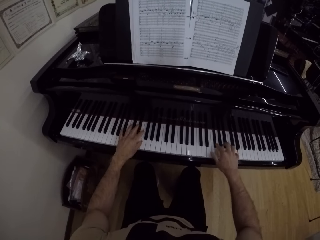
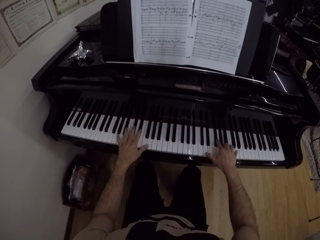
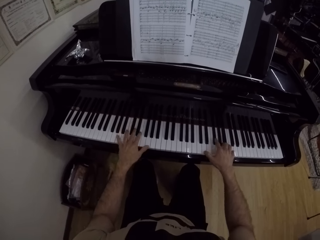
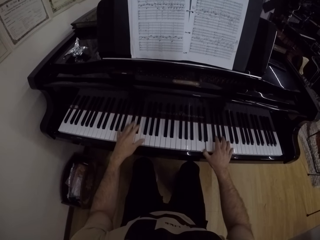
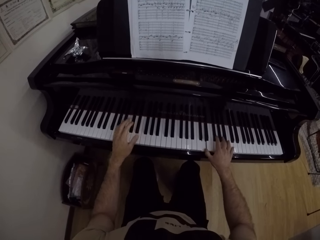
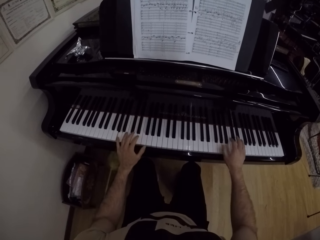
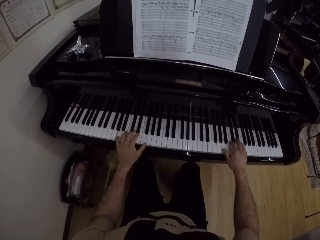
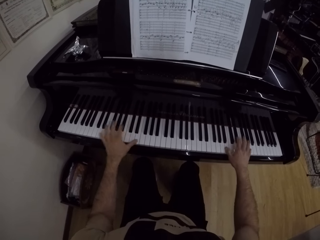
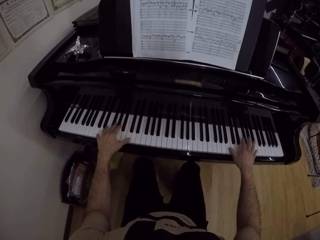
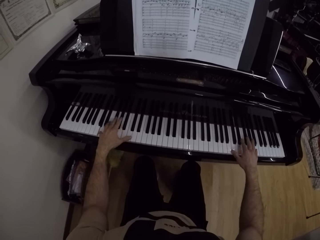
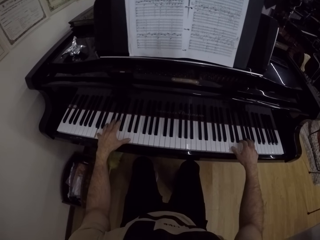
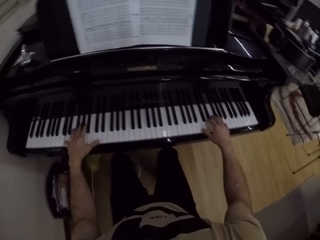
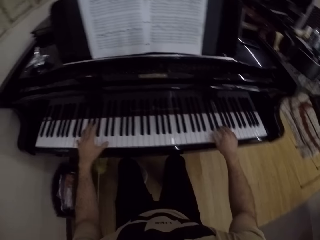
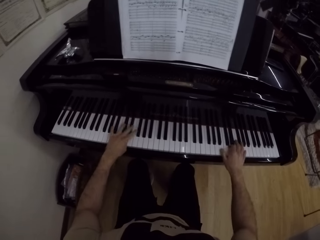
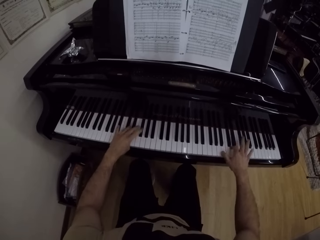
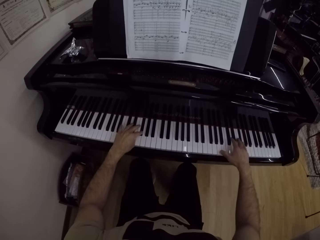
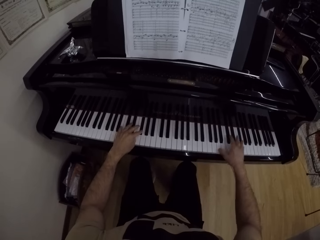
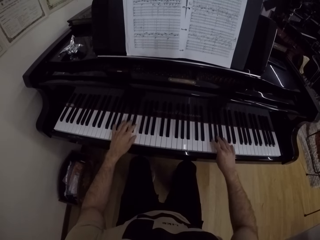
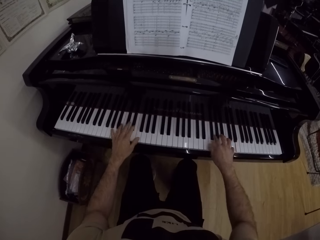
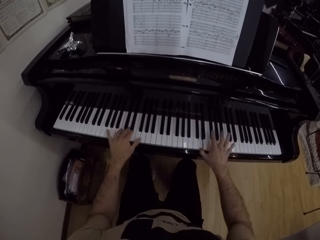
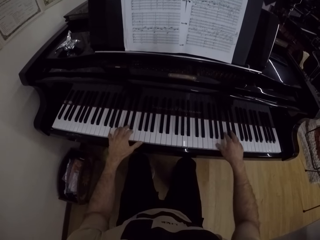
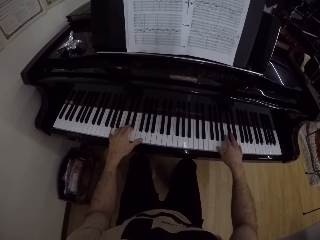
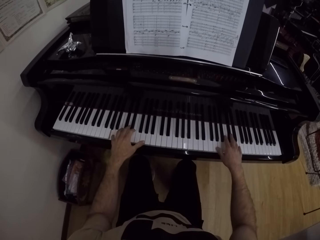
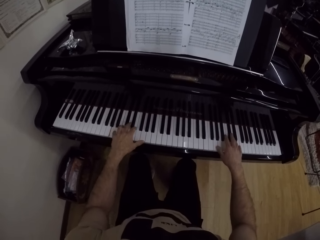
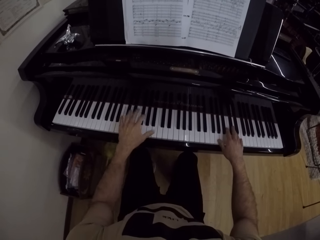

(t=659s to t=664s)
The camera wearer plays the piano with both hands.

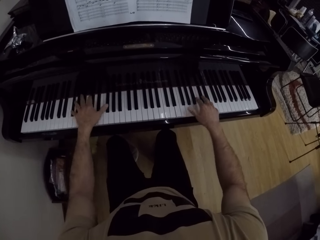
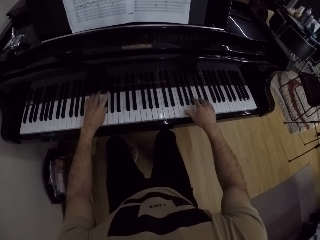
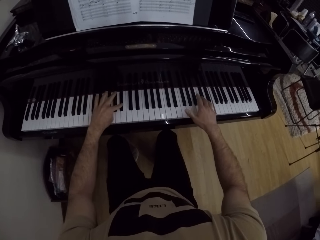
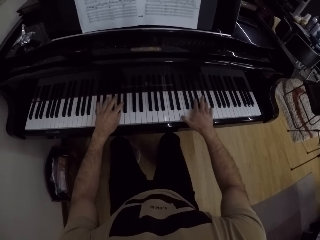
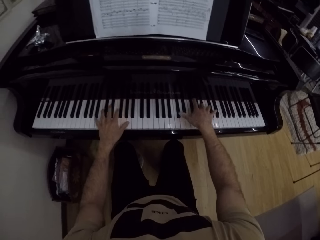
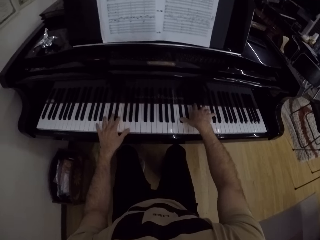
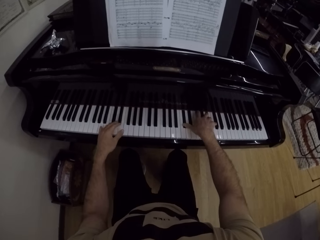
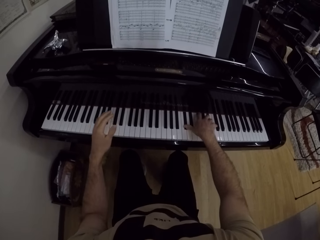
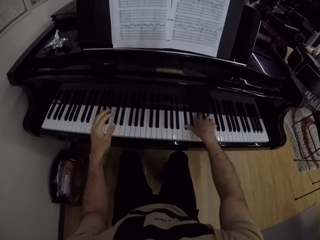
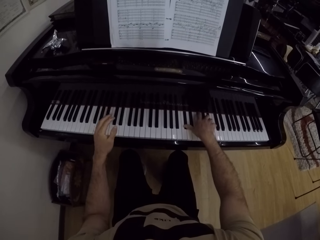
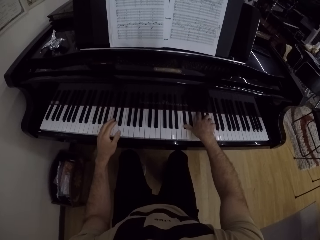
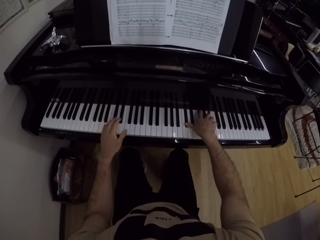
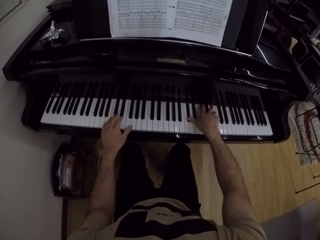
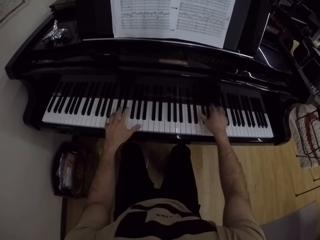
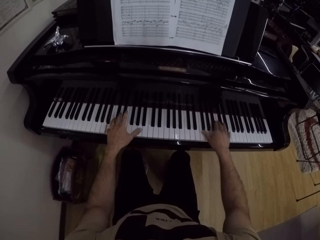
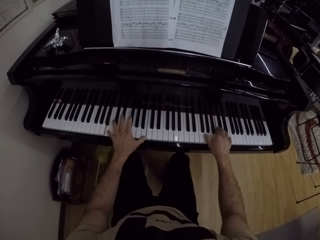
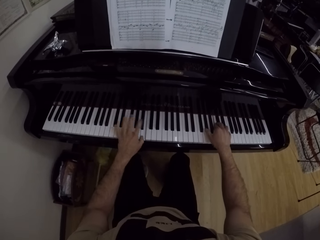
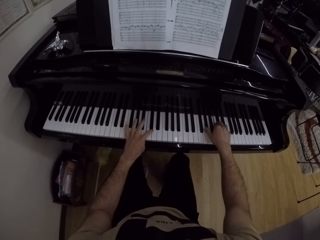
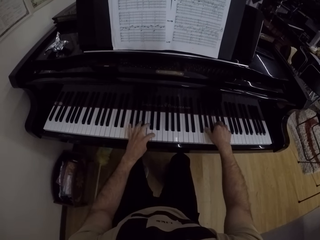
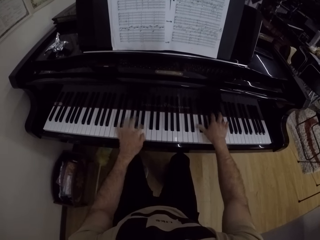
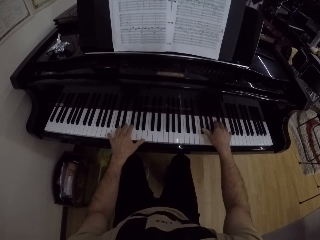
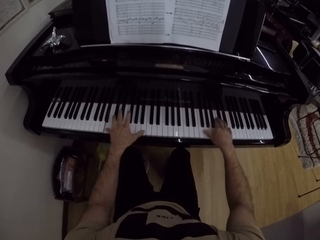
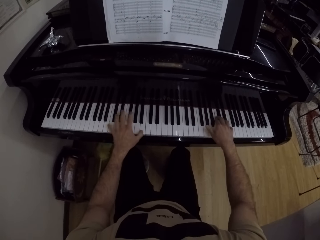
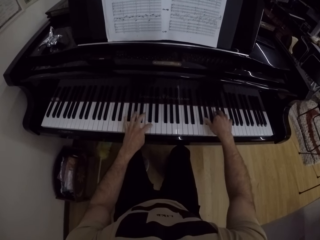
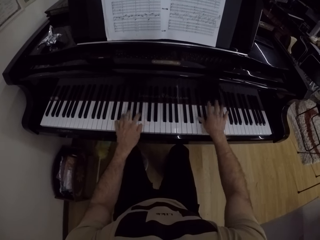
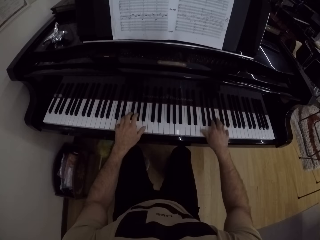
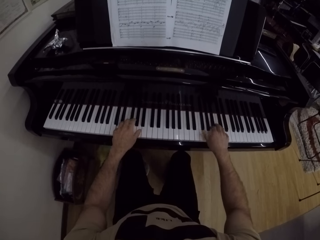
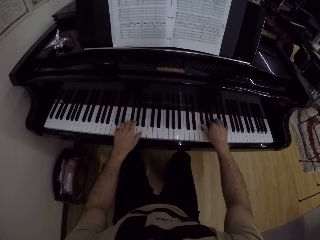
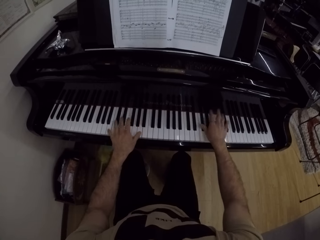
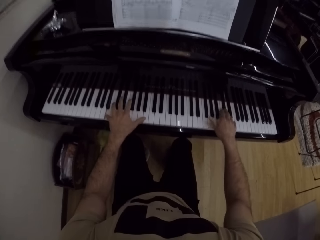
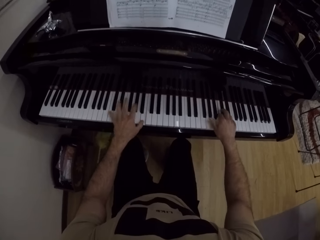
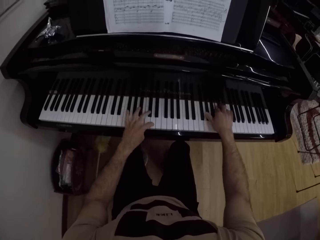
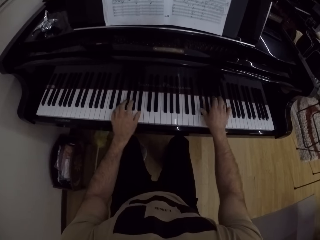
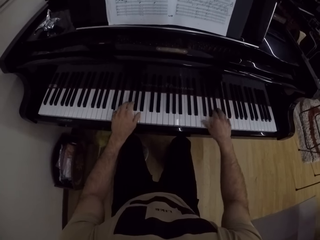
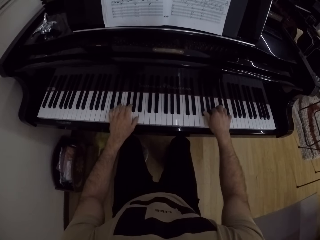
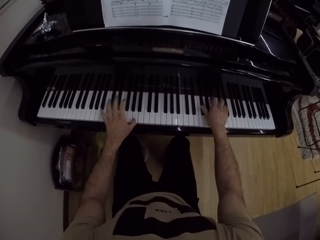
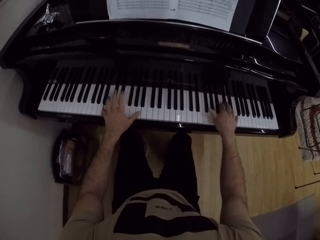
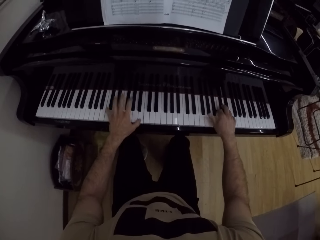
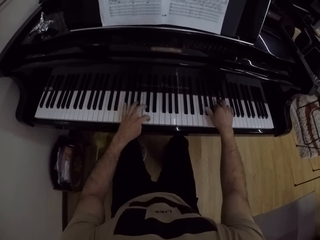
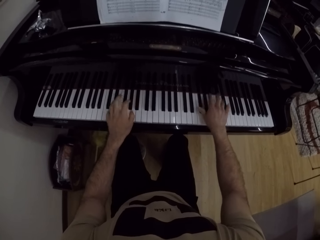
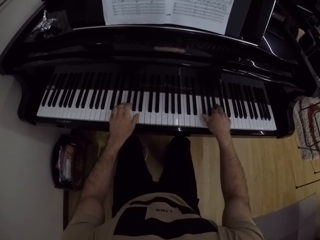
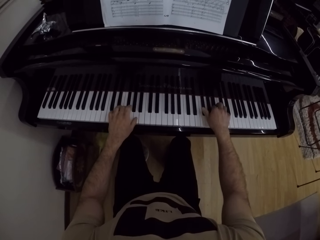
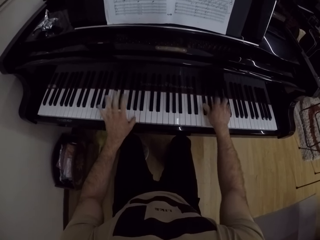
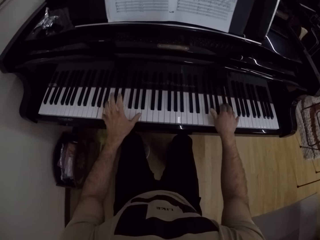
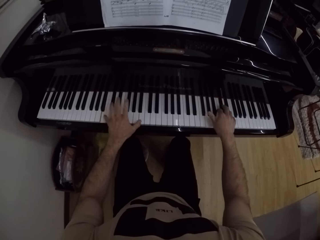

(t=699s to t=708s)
The camera wearer lifts his left hand. He plays piano with both hands.

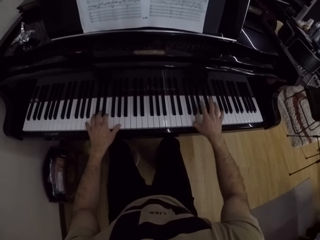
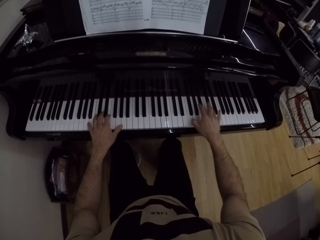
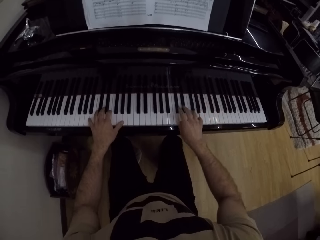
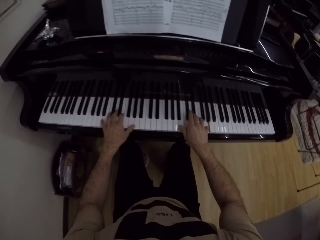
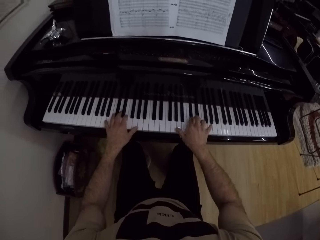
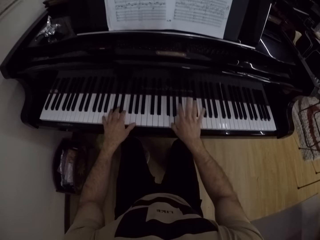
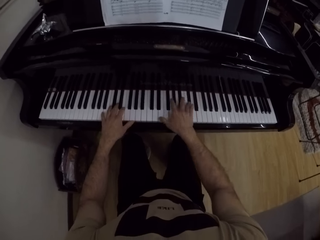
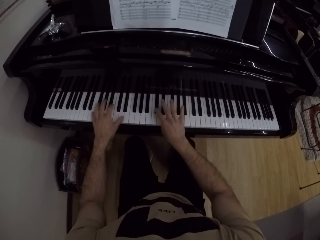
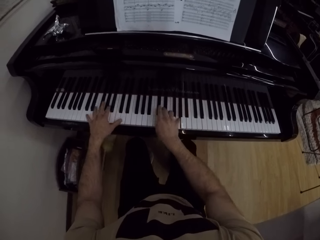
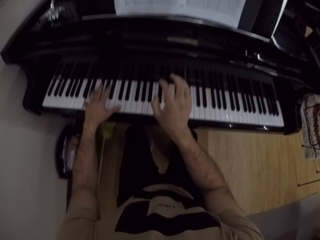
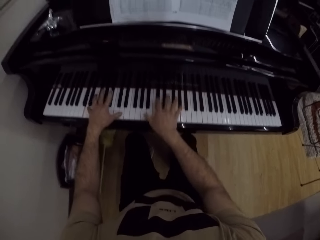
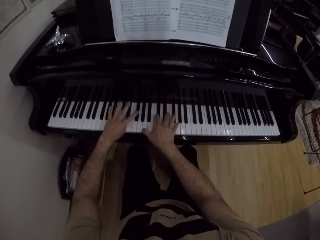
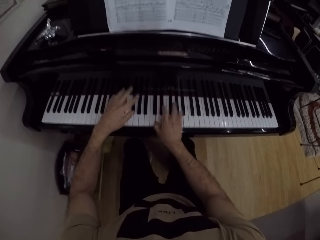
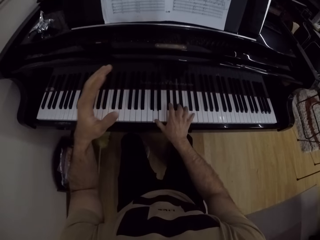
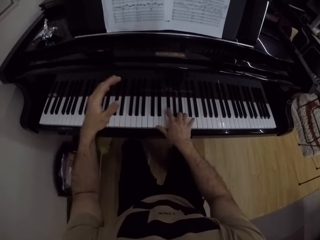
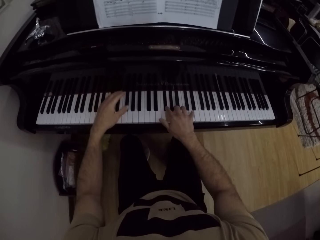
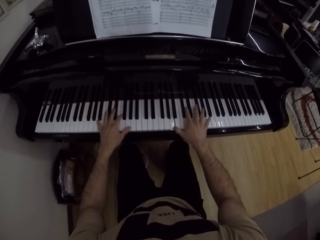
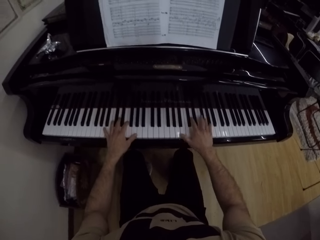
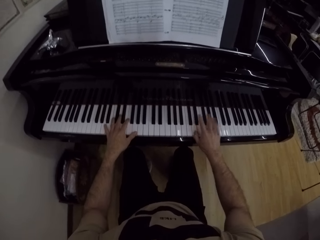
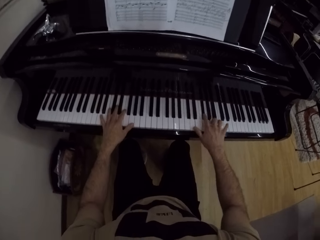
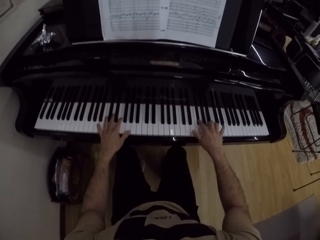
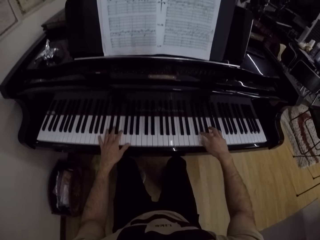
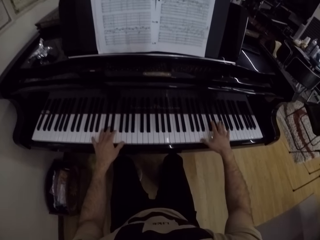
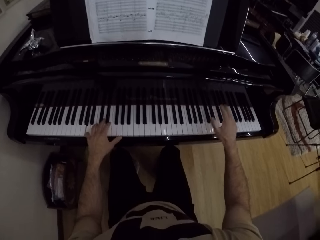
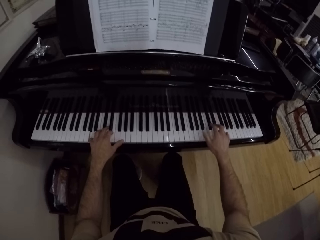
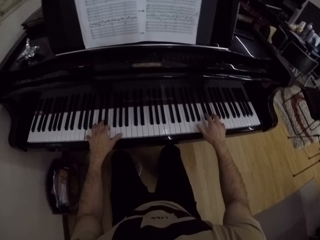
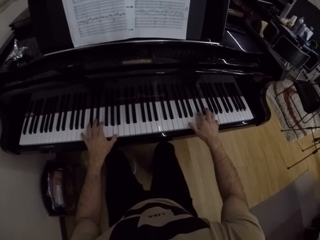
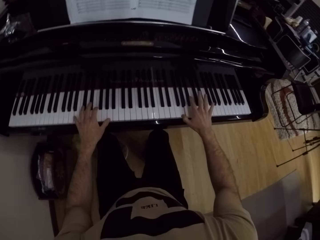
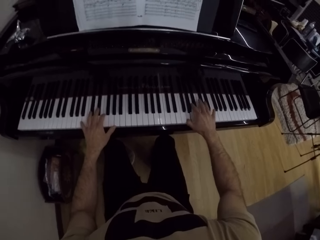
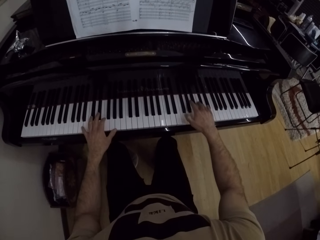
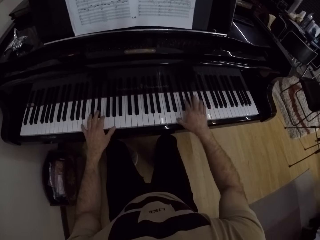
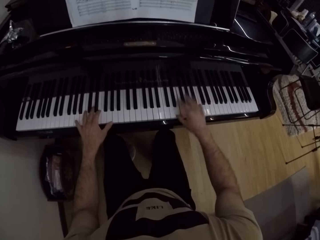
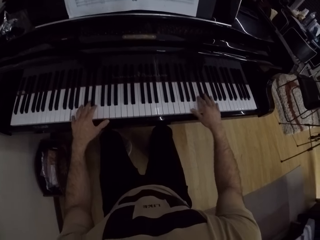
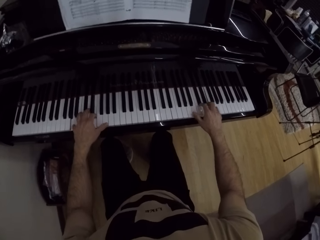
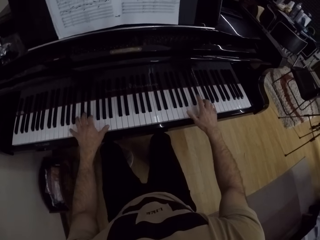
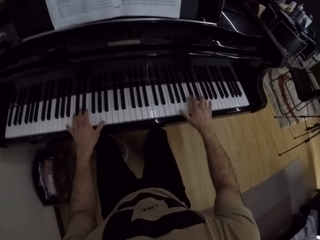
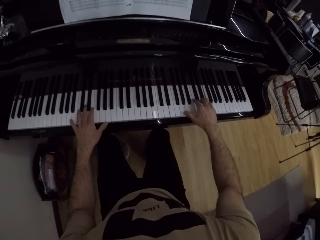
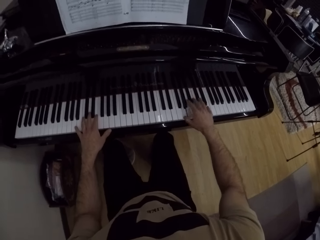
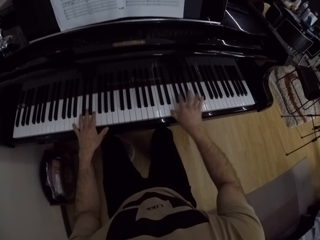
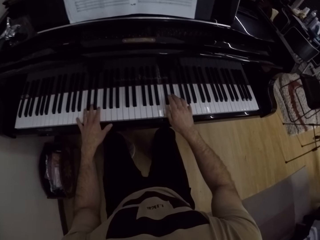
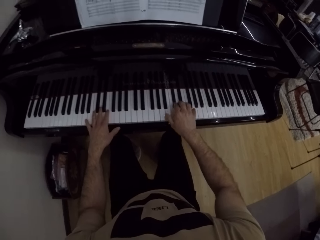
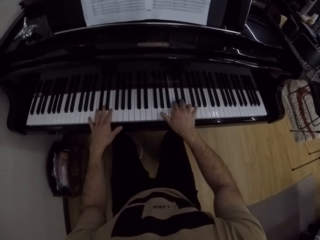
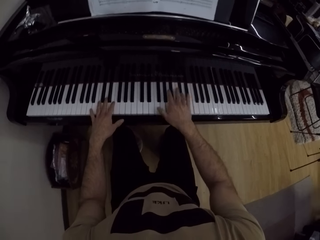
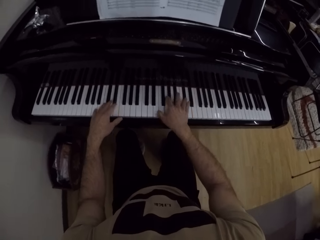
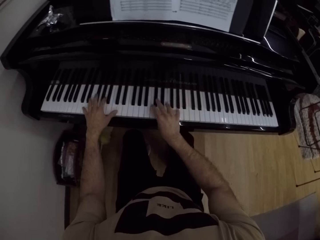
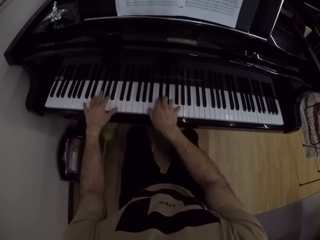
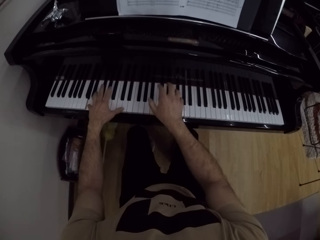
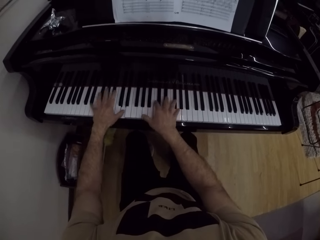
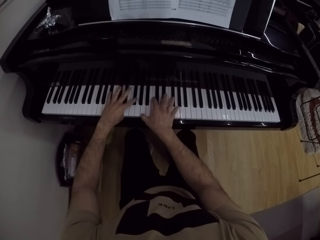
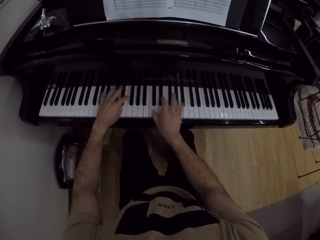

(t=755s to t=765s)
The camera wearer lifts his right hand. He lifts his left hand. He plays piano with both hands.
